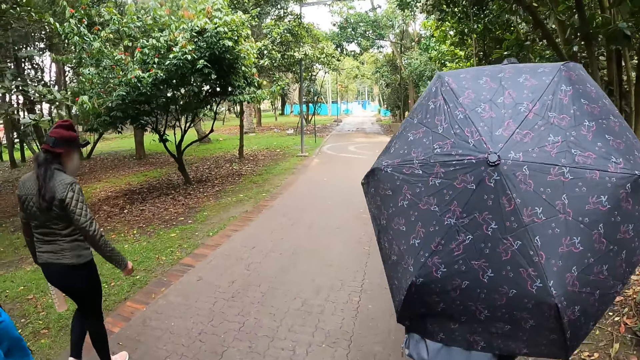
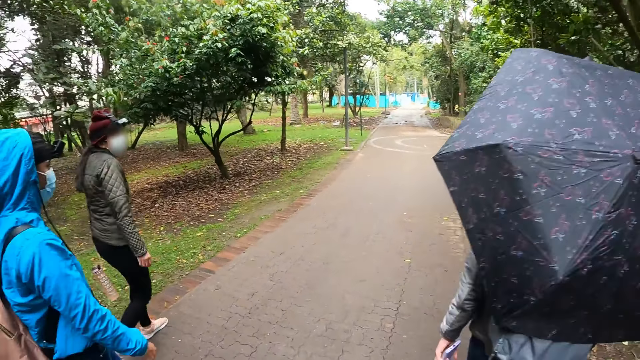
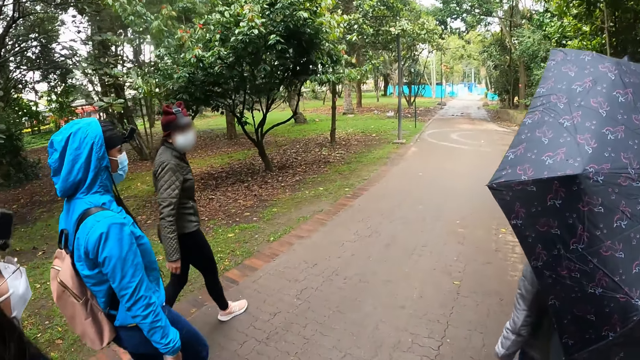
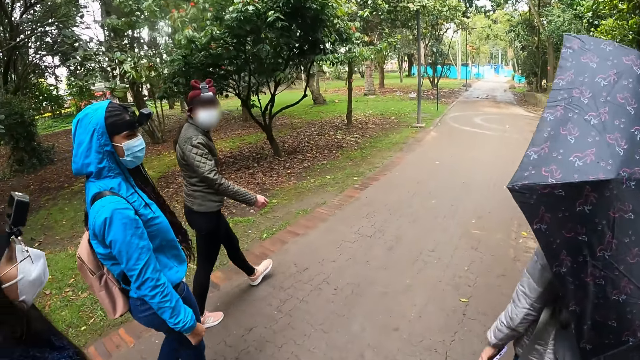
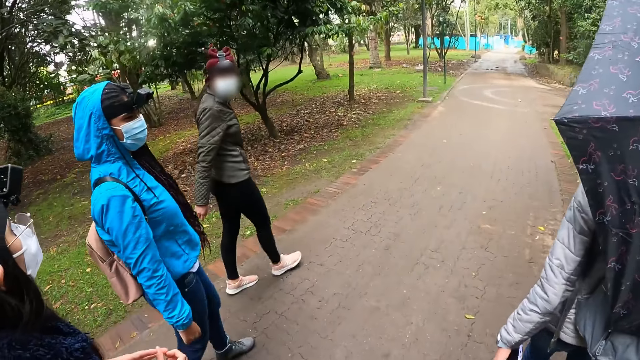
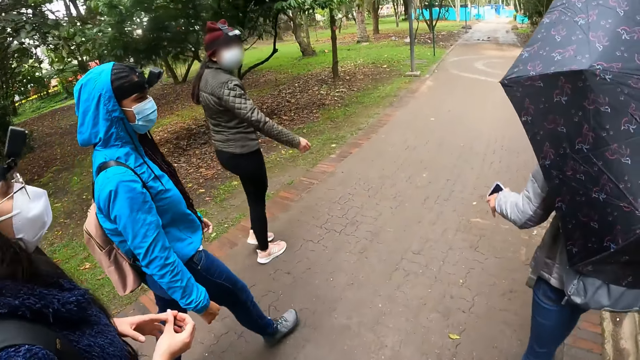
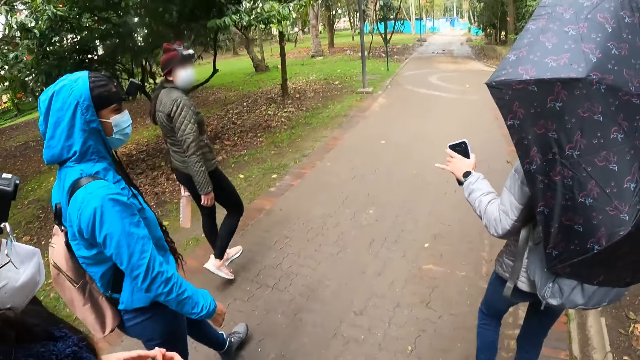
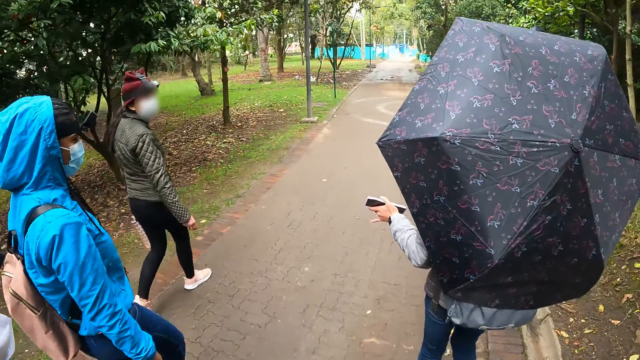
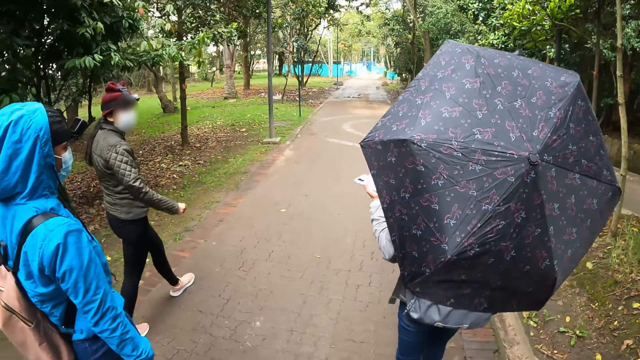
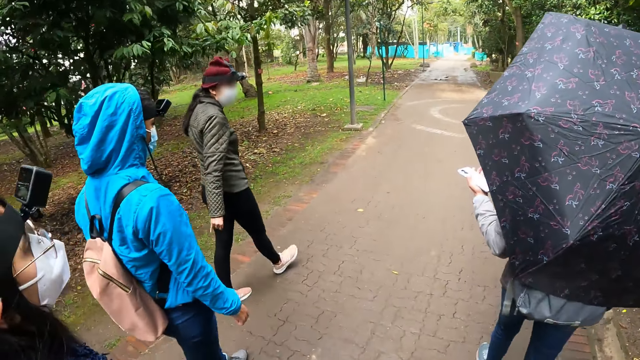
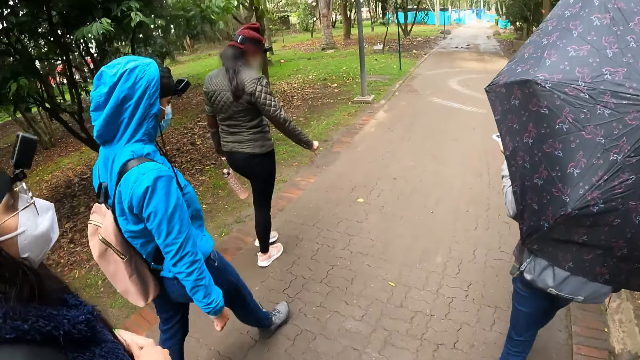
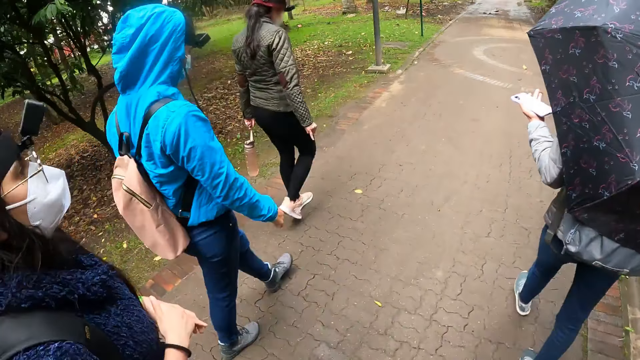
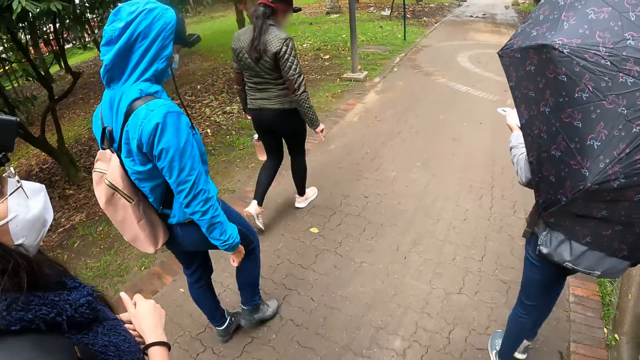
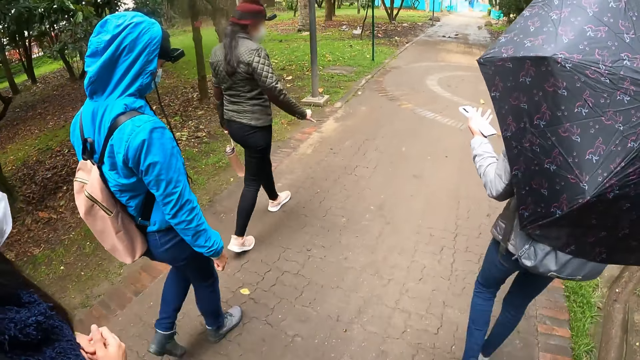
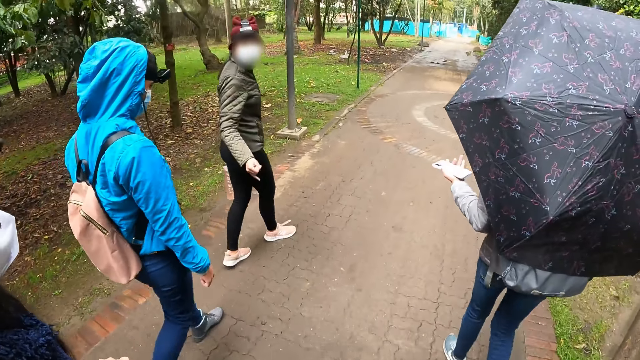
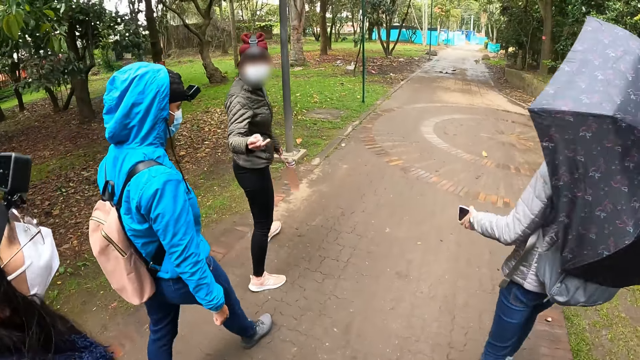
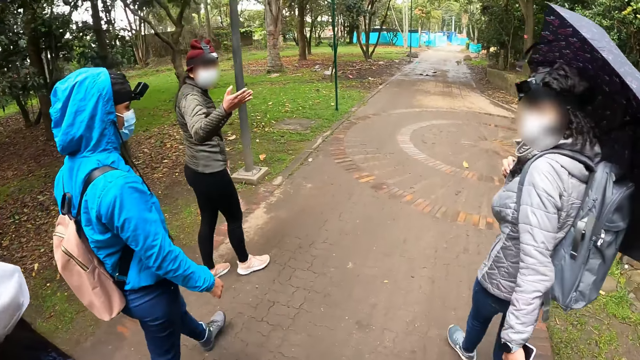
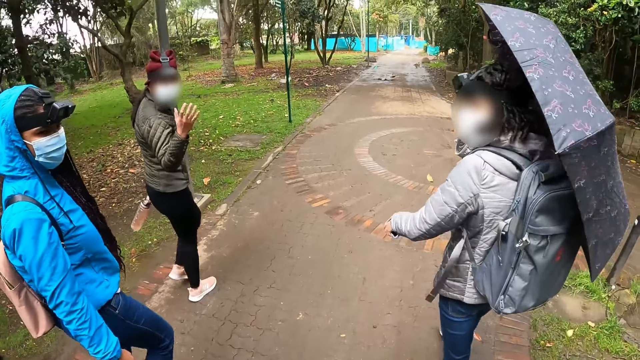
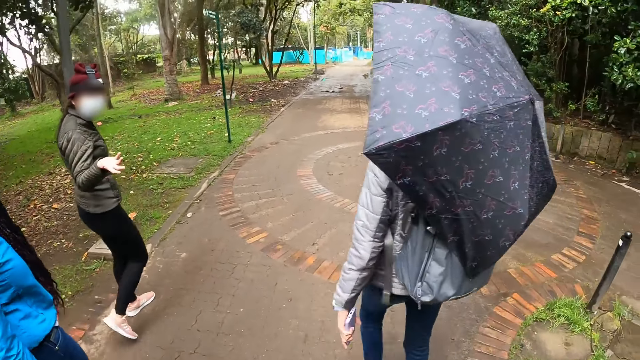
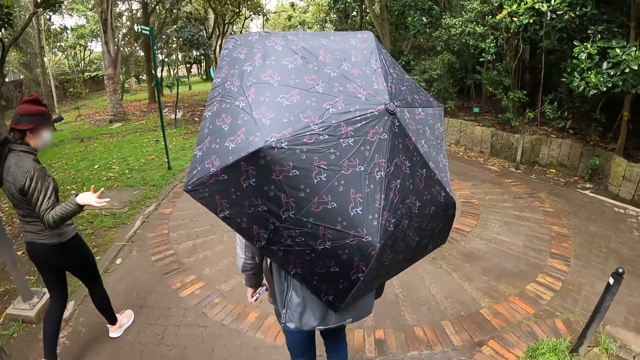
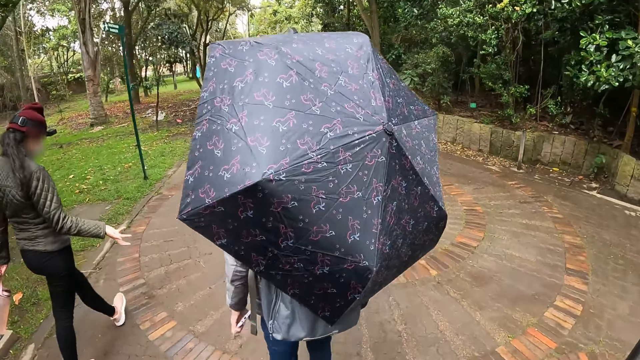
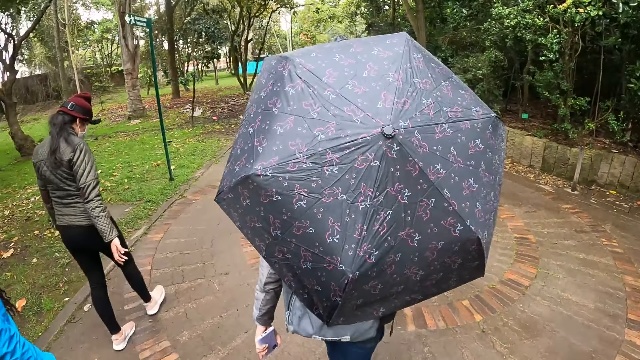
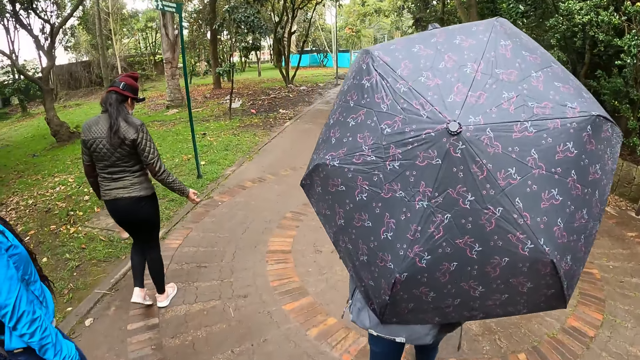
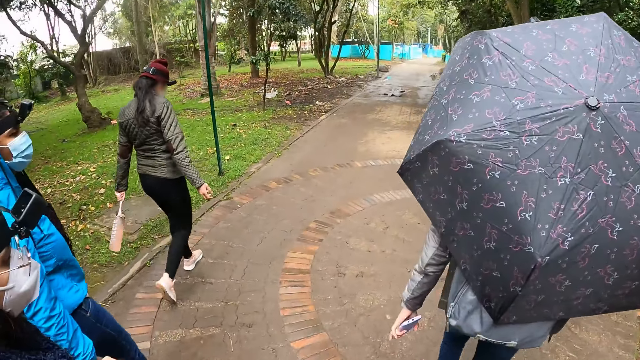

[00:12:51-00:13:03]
A woman raises her left hand. Another woman demonstrates to a third woman with her right hand.

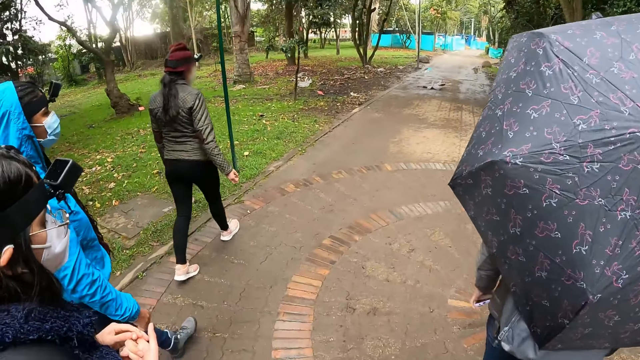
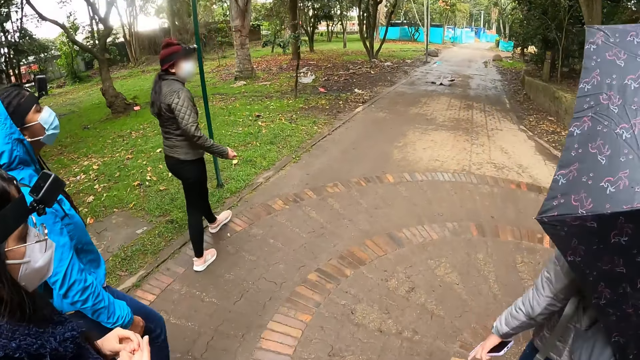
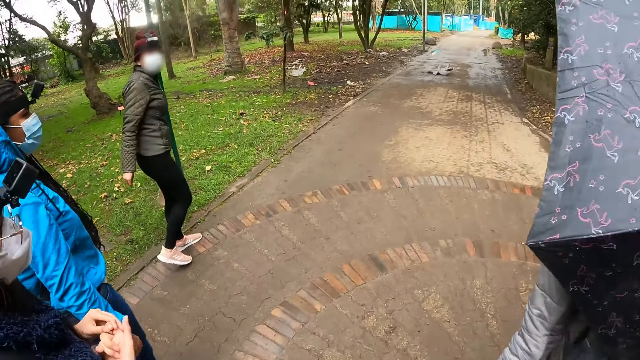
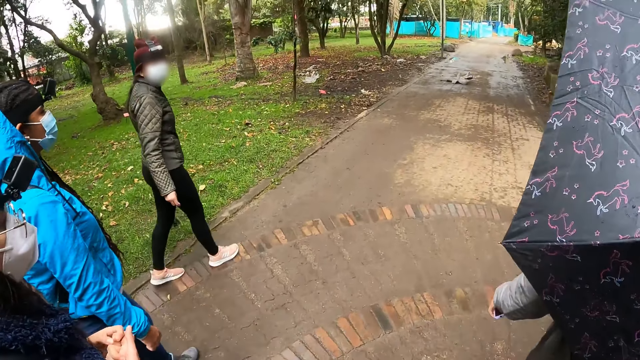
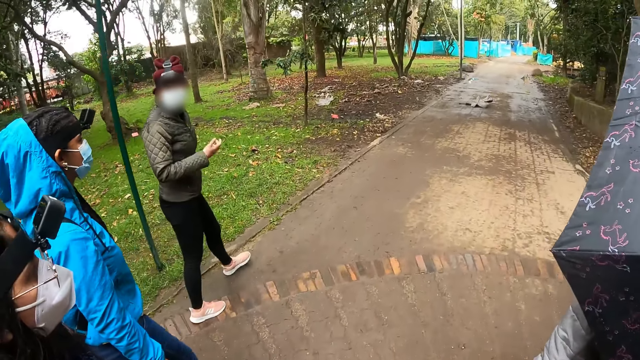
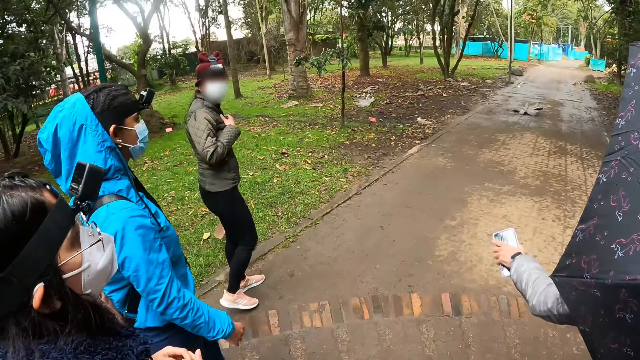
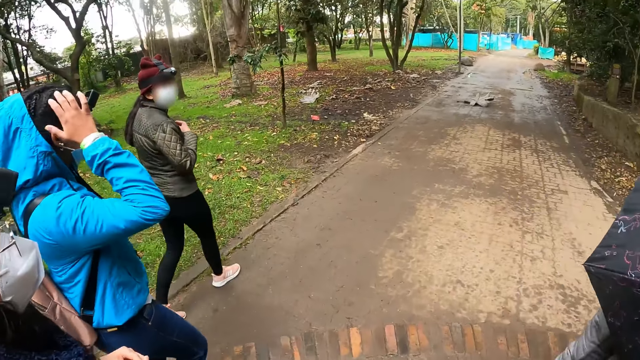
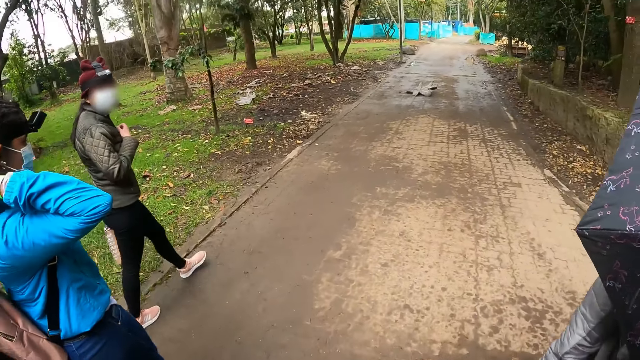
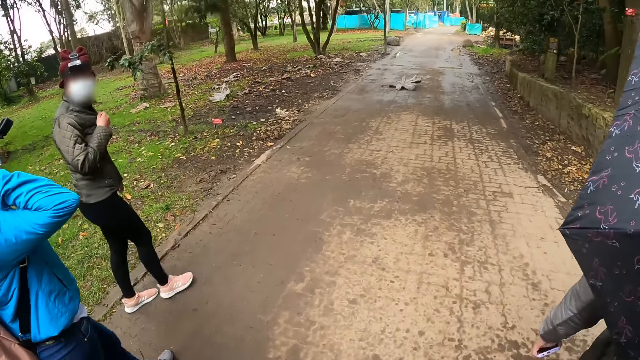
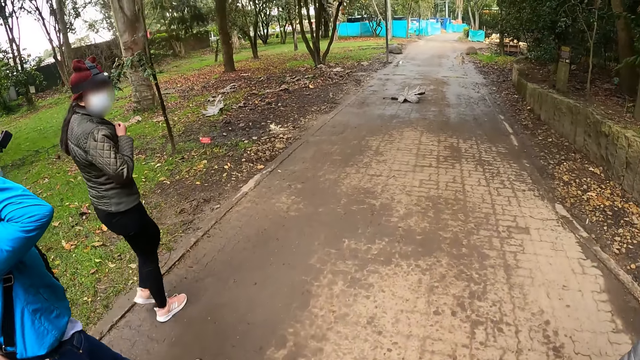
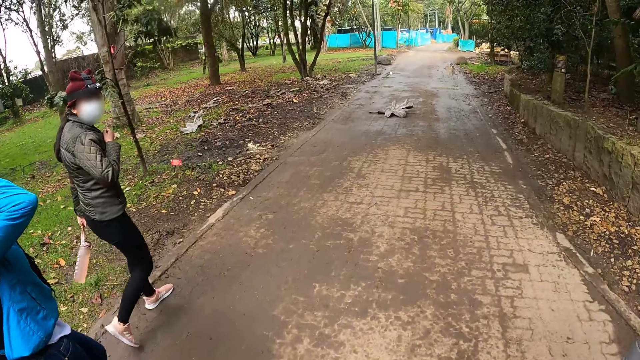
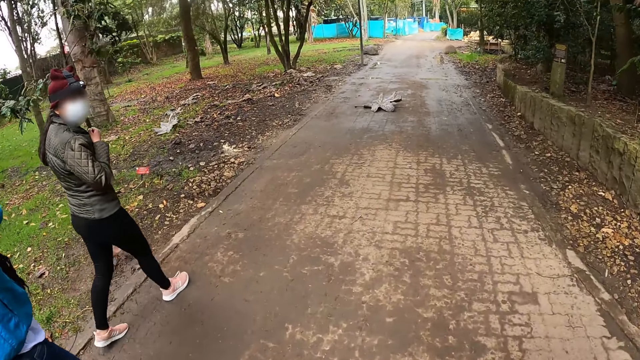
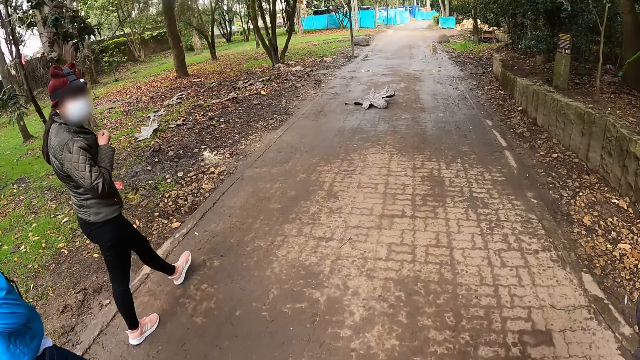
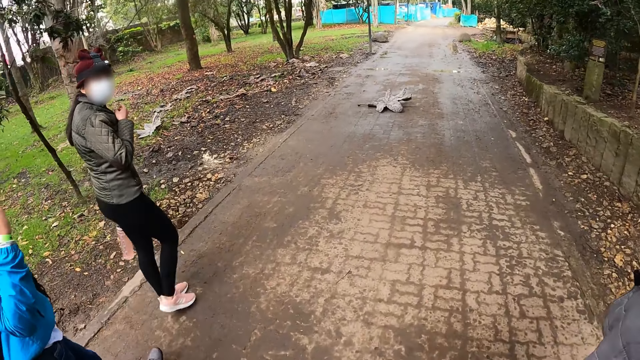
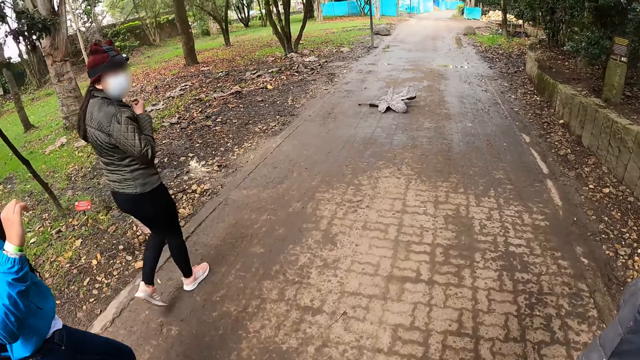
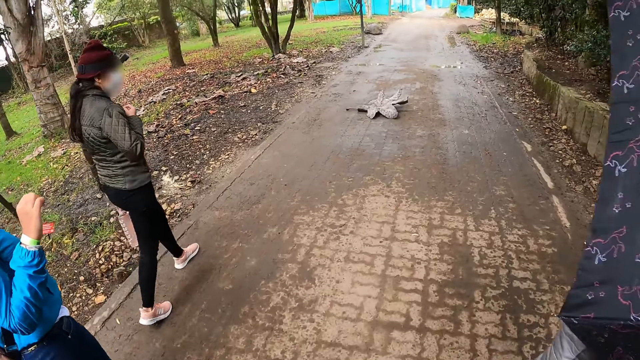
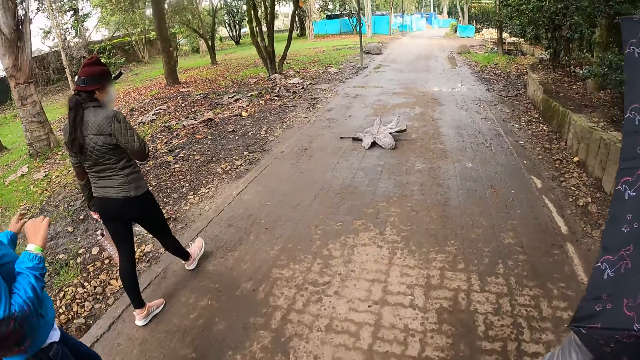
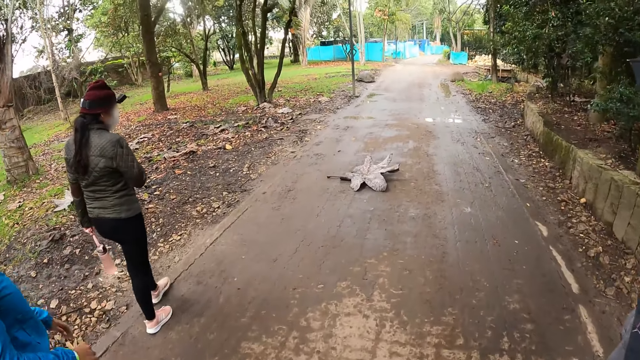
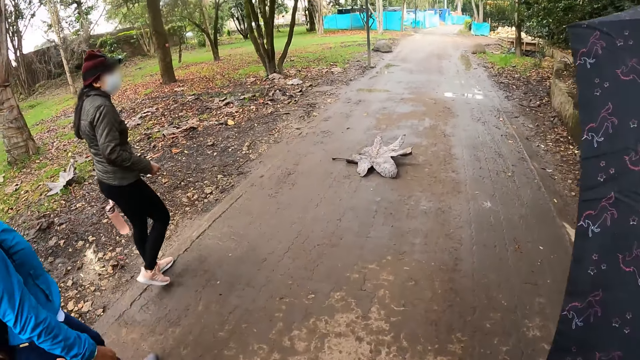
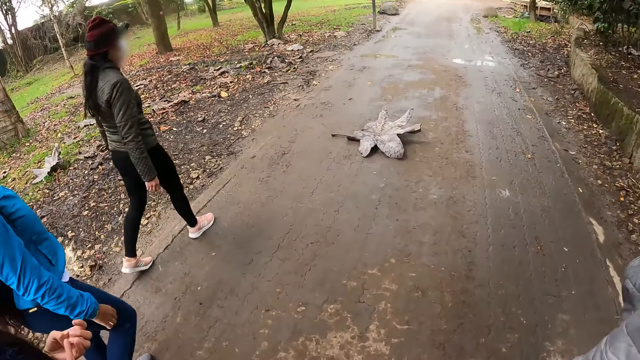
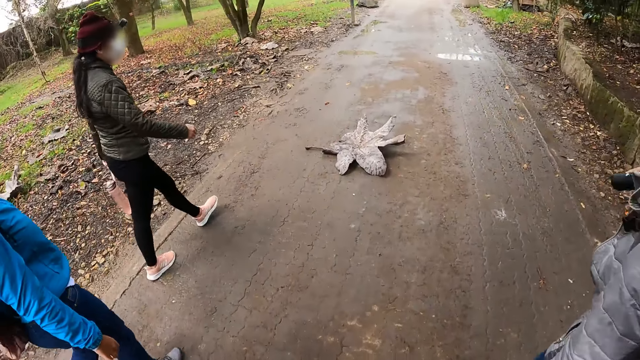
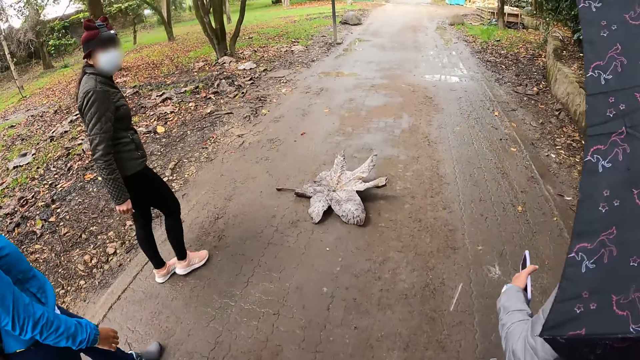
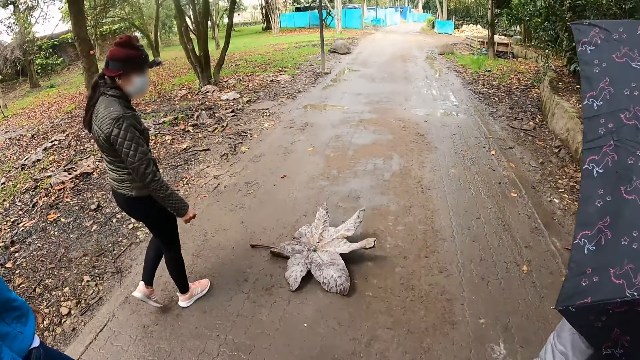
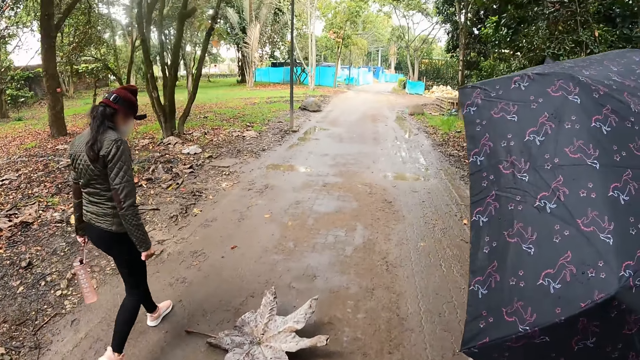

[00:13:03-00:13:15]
A woman touches her jacket with her right hand. Another woman removes her jacket cap from her head with both hands. The camera wearer looks at a leaf on the pavement.
